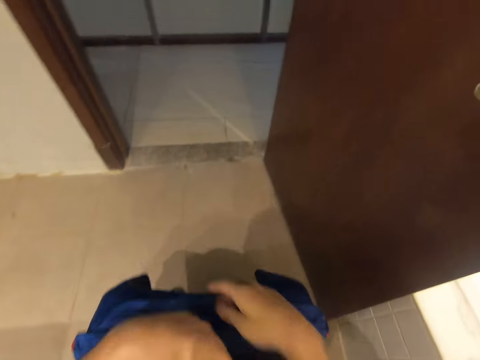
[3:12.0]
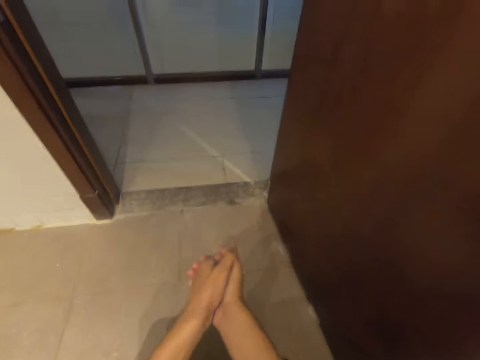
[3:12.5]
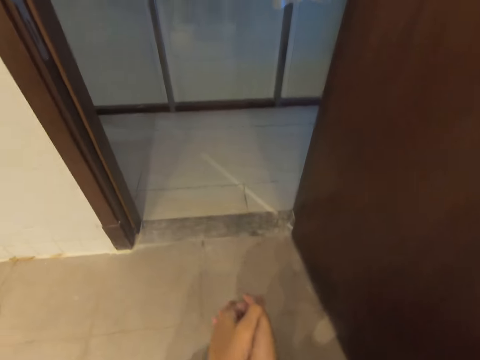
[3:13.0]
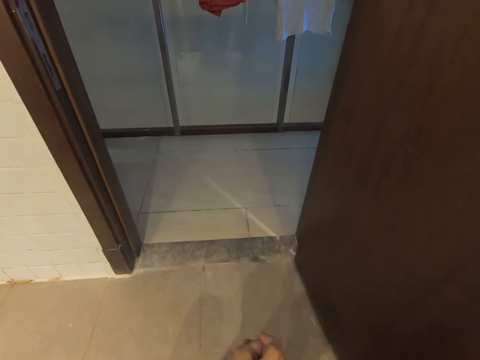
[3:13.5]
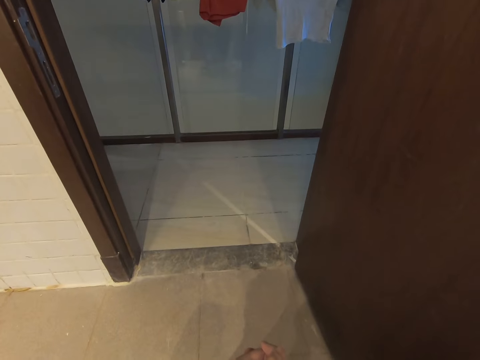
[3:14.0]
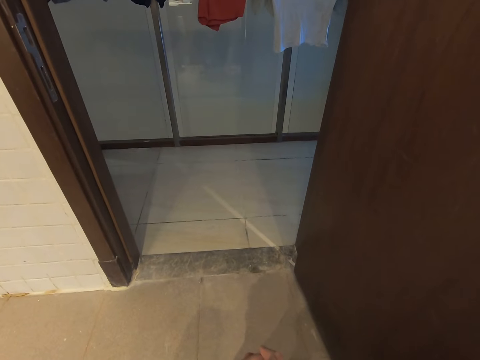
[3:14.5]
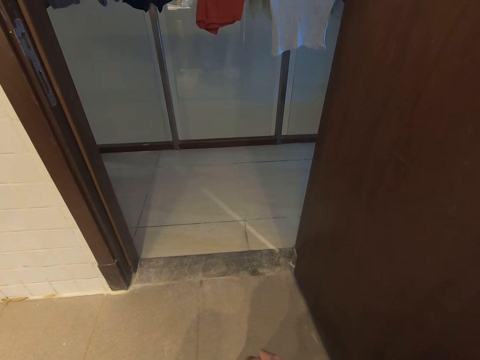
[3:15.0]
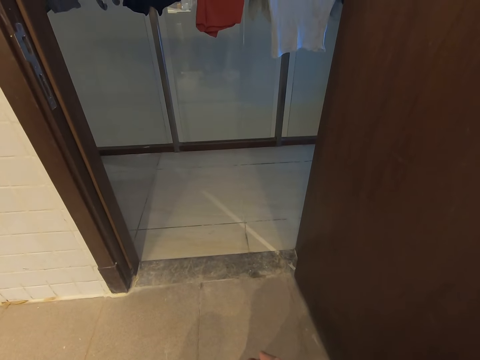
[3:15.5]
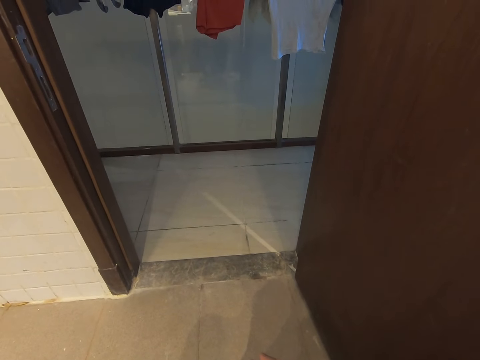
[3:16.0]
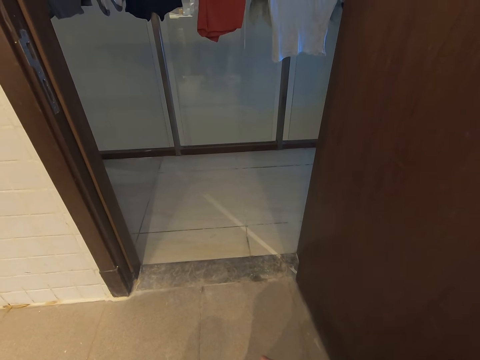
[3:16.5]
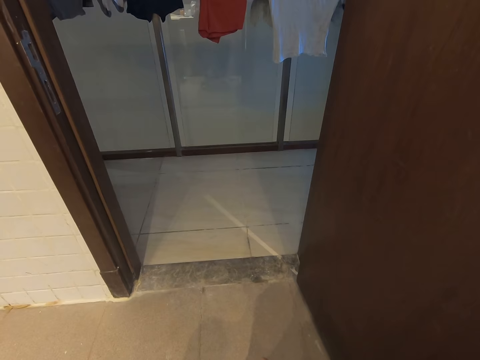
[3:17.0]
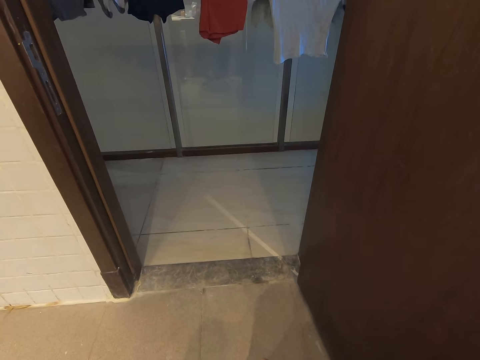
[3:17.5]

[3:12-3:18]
The camera wearer uses the toilet.

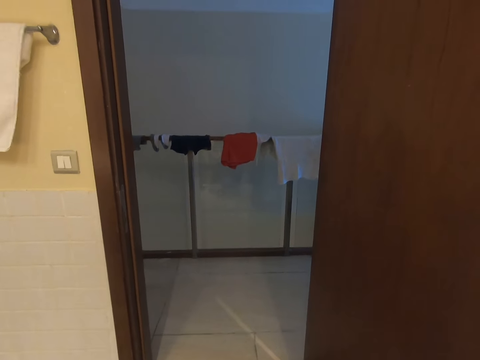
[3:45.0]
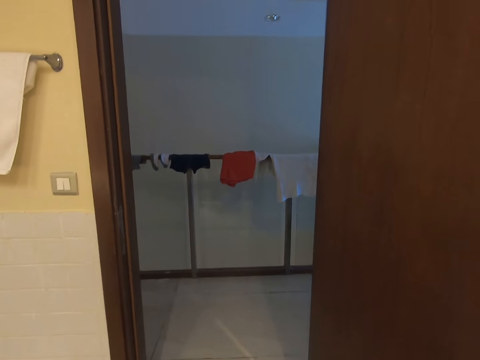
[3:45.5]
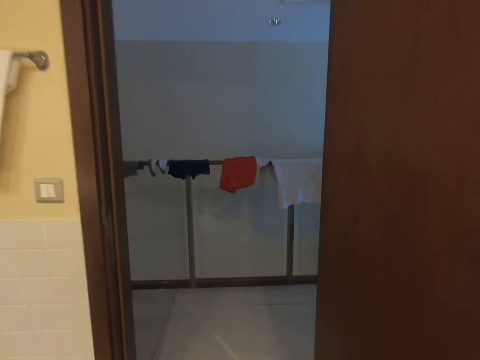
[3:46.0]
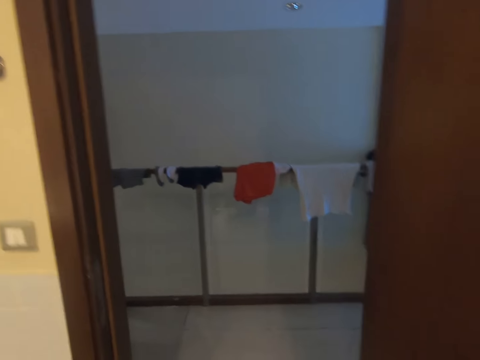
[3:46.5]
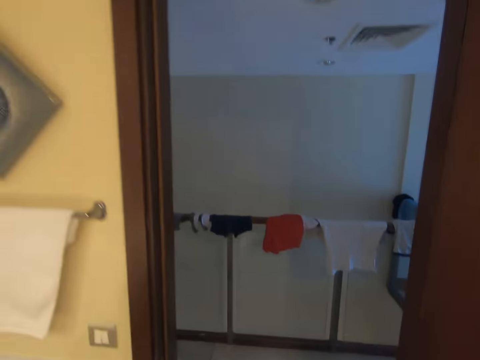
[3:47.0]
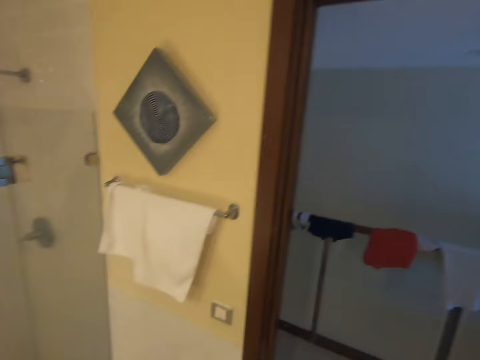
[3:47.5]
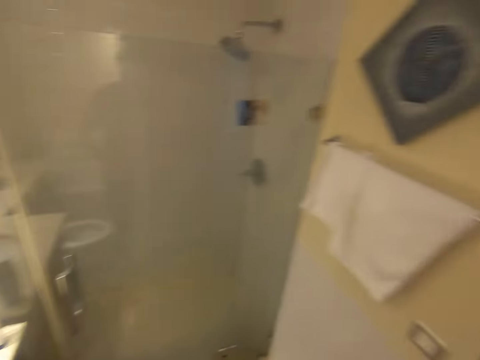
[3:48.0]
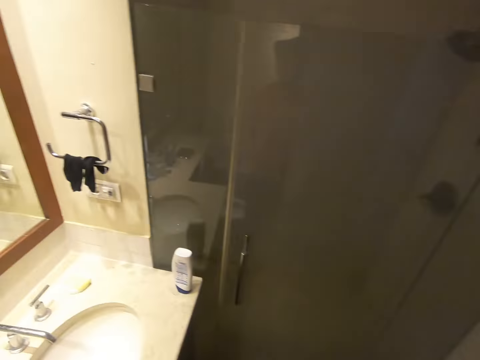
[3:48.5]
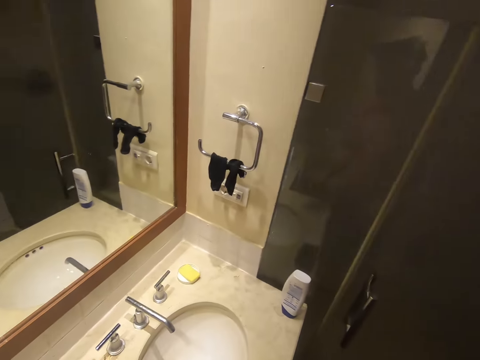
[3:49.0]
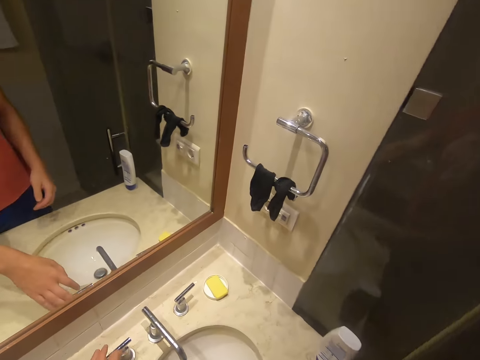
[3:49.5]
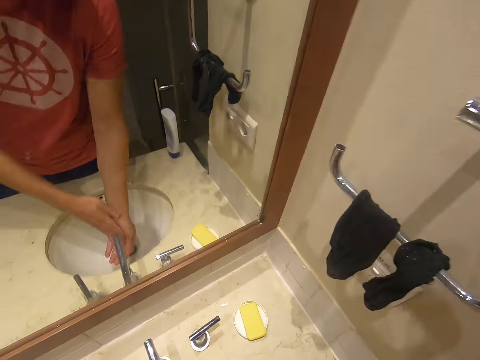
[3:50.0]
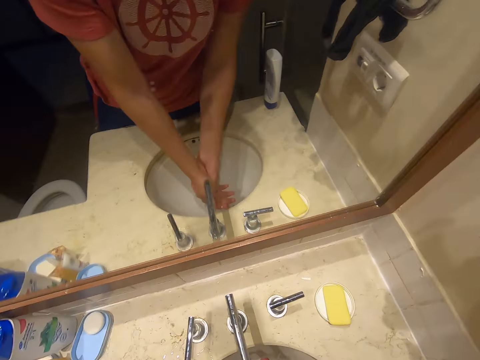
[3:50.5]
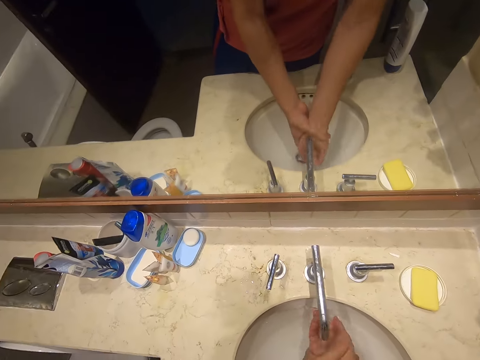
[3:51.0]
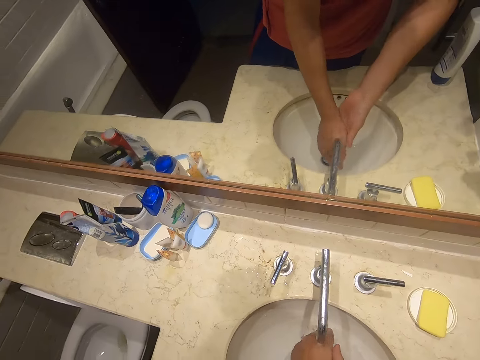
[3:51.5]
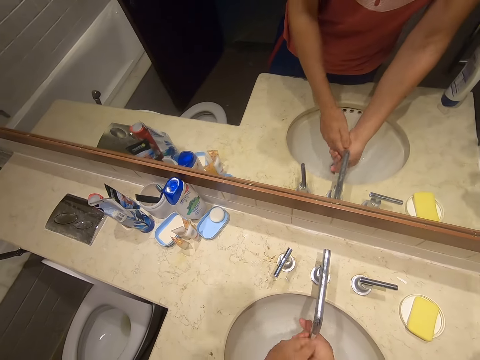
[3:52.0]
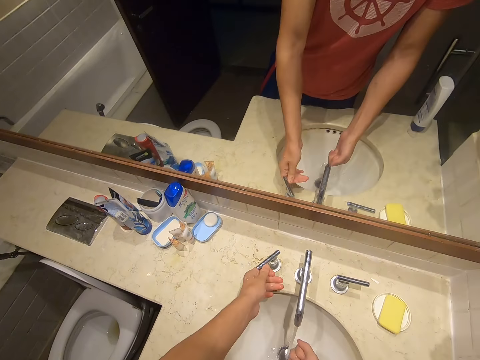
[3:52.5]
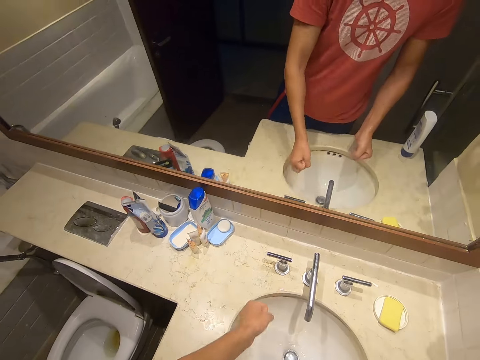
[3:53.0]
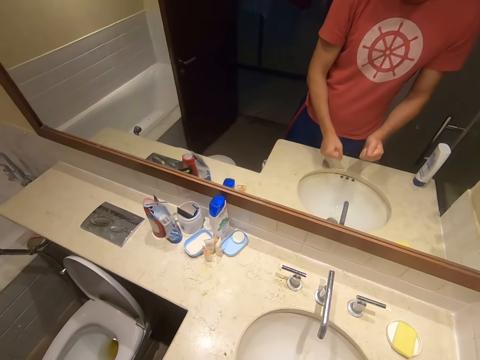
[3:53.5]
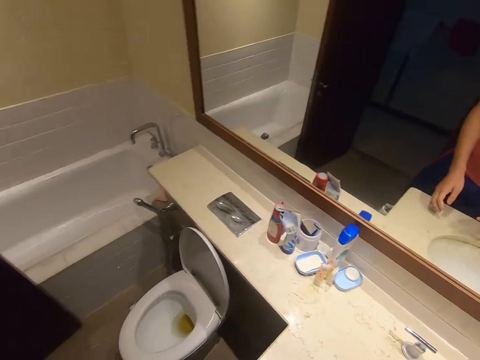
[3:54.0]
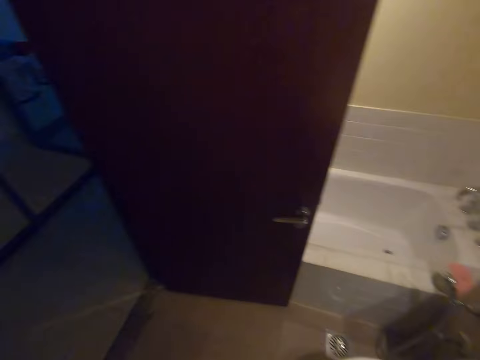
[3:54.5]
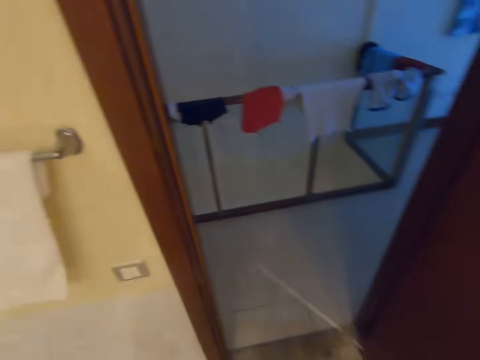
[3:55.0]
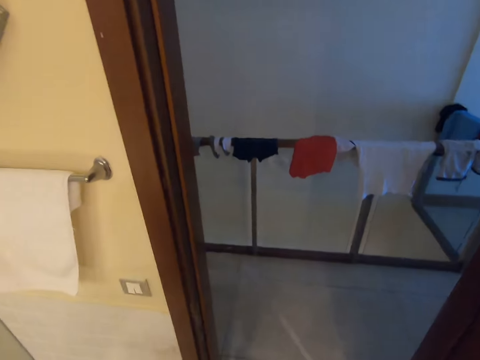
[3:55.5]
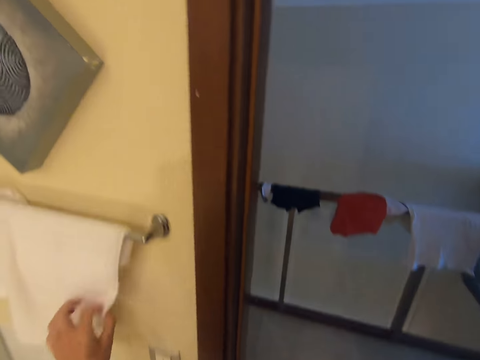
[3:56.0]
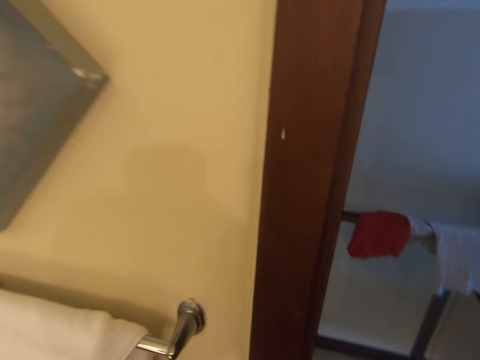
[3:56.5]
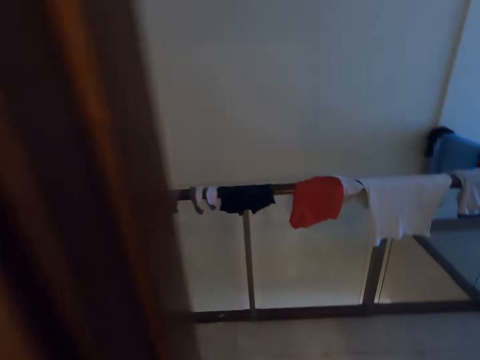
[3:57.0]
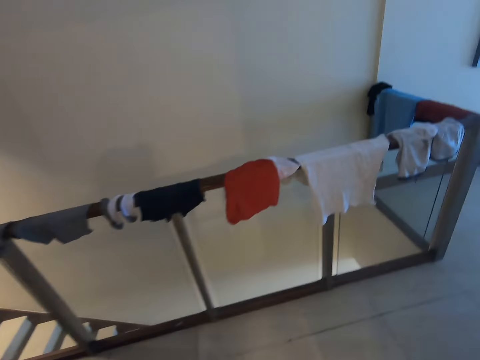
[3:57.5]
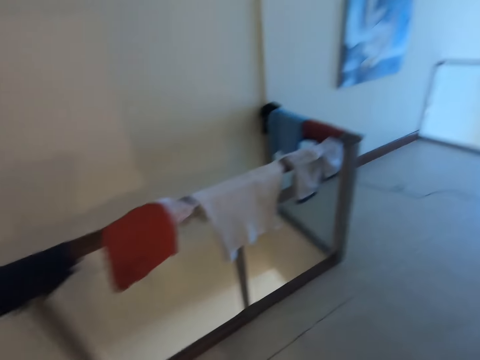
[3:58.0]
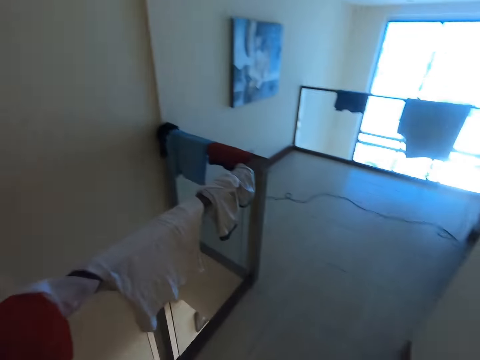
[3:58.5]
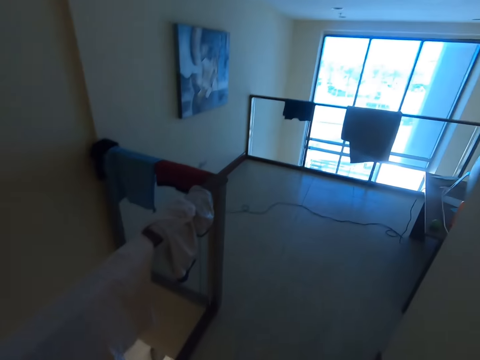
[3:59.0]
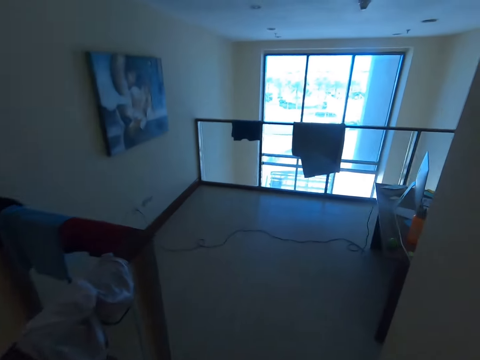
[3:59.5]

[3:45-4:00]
The camera wearer stands up. They walk around the bathroom. They open the tap water. They wash hands. They close the water tap. They wipe hands. They turn around. They touch a hand towel. They walk around the house.

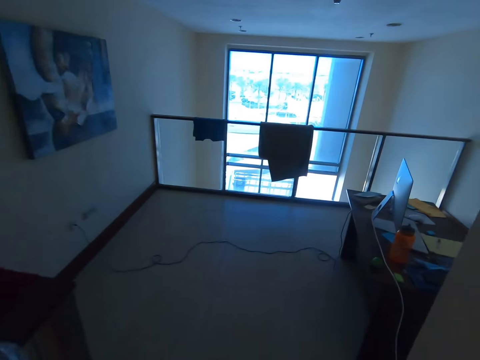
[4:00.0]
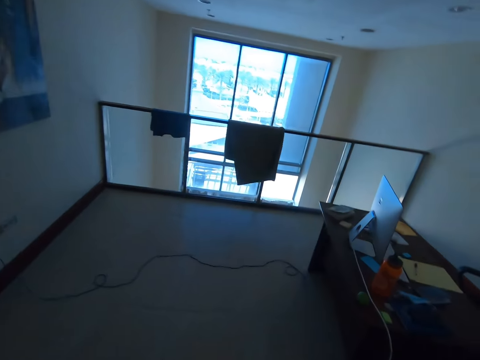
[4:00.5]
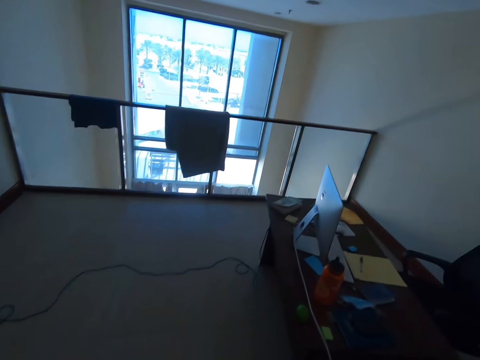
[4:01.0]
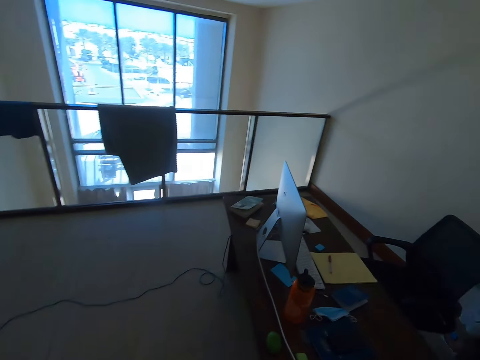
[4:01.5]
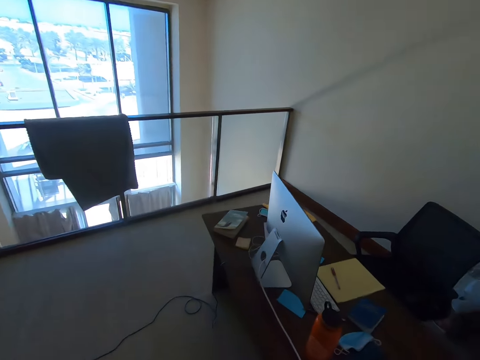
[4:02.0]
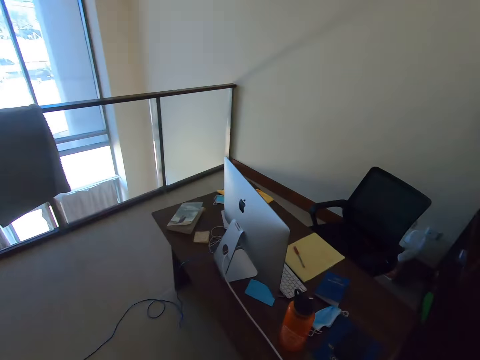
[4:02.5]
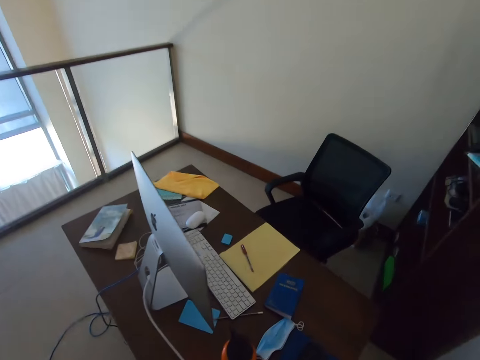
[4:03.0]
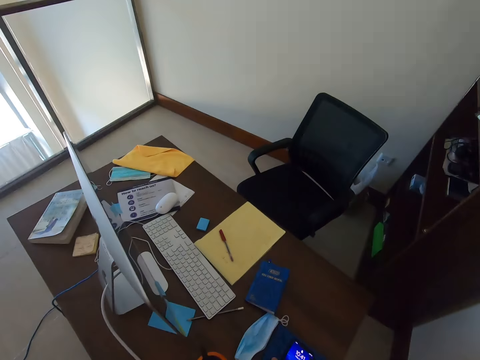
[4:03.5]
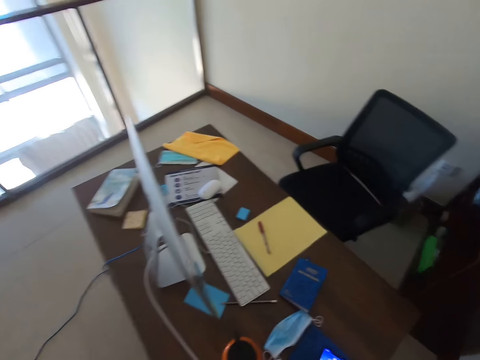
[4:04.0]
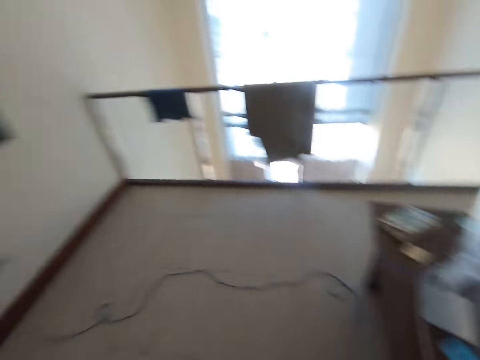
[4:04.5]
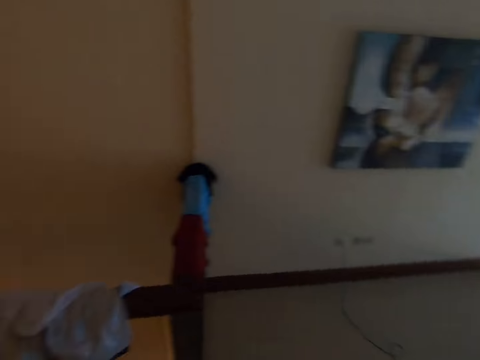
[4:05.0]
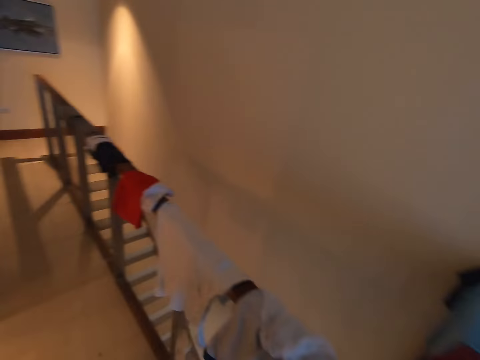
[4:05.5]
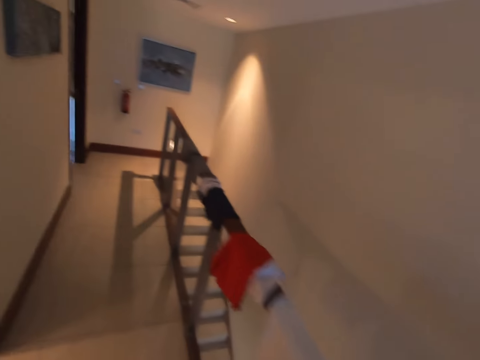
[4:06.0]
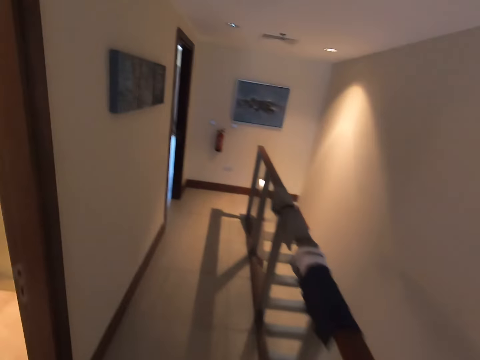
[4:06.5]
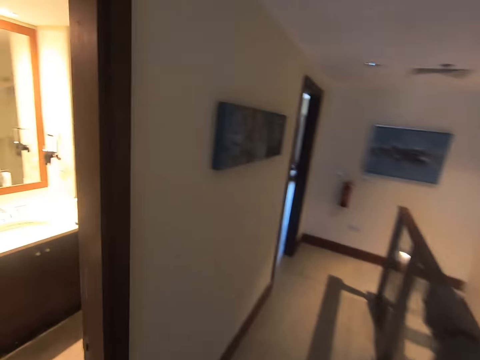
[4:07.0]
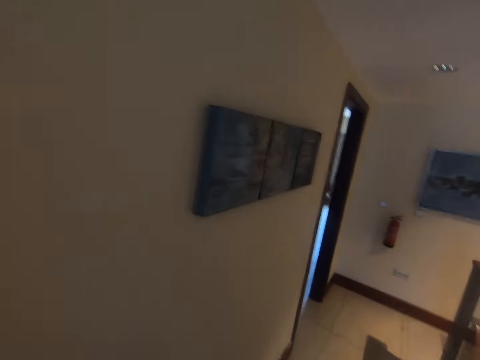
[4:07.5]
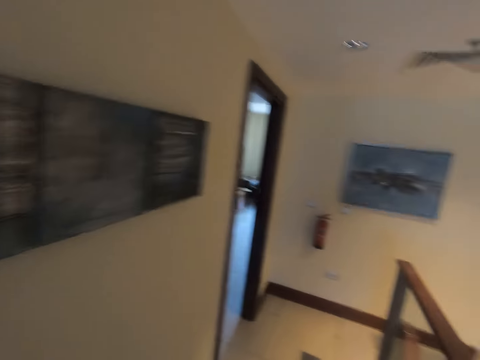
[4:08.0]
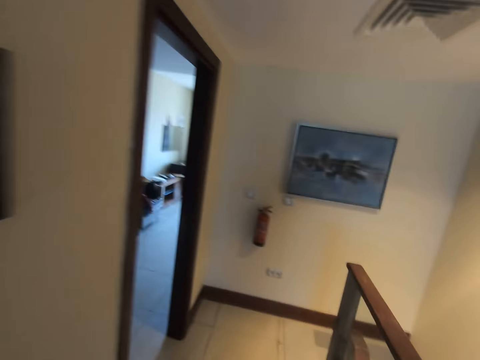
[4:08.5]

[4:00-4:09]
The camera wearer picks up the phone. They go down the staircase.
